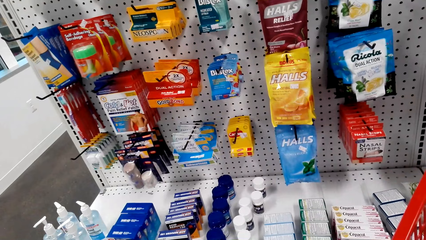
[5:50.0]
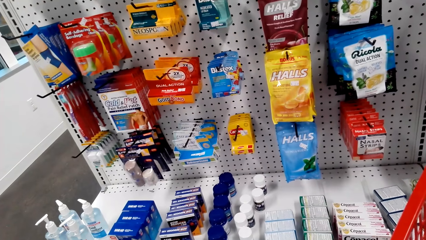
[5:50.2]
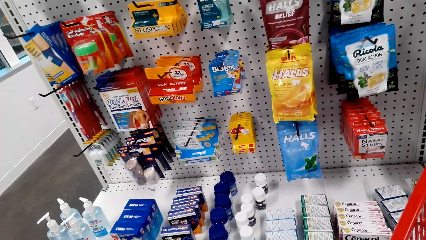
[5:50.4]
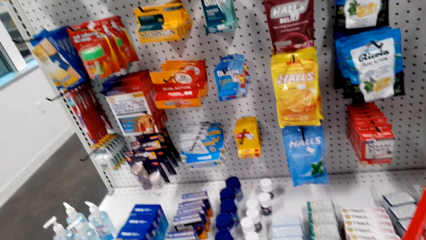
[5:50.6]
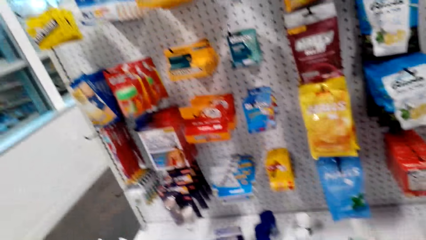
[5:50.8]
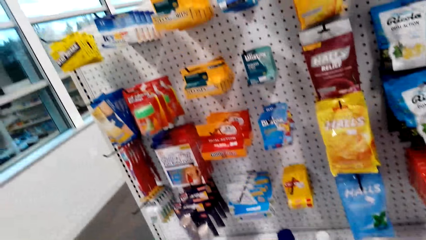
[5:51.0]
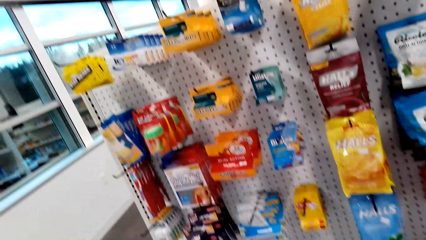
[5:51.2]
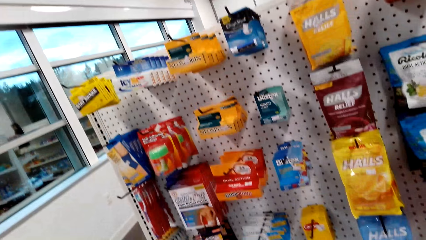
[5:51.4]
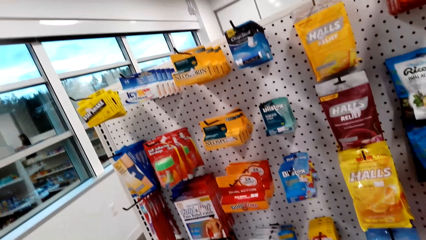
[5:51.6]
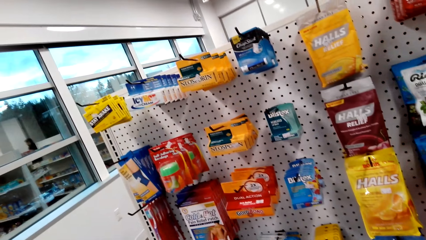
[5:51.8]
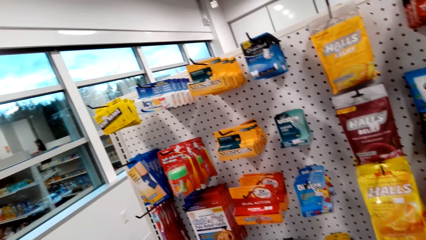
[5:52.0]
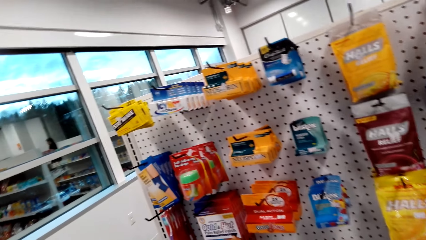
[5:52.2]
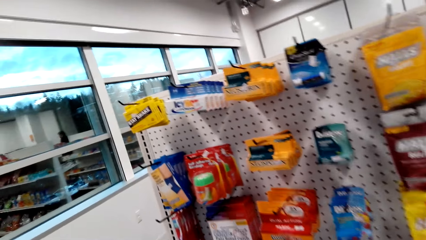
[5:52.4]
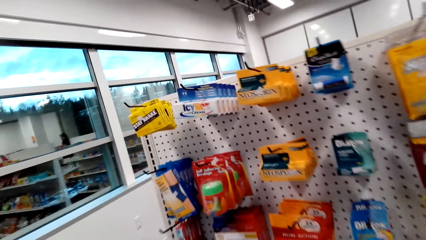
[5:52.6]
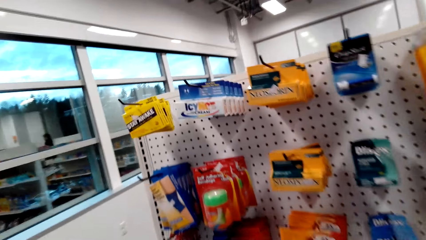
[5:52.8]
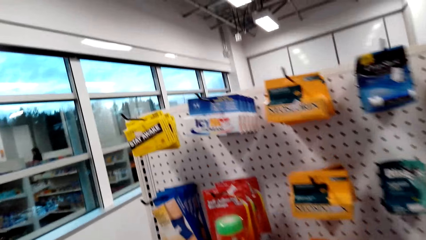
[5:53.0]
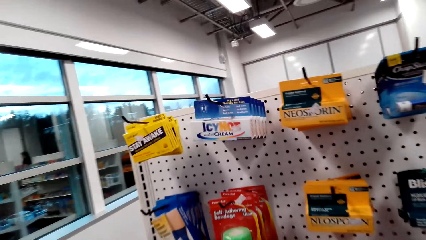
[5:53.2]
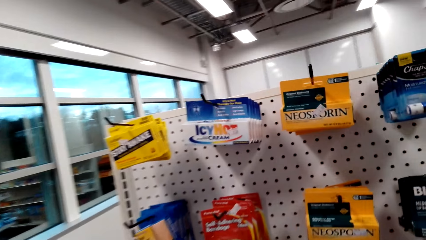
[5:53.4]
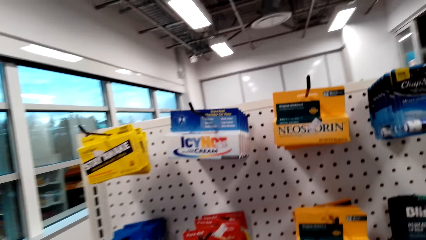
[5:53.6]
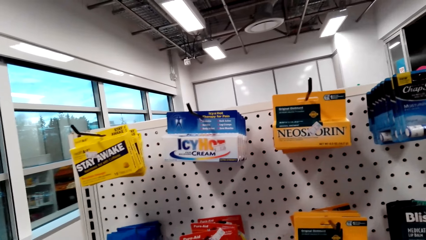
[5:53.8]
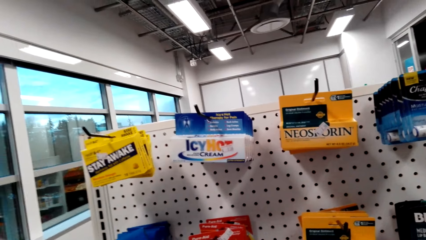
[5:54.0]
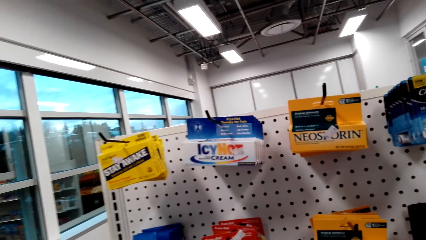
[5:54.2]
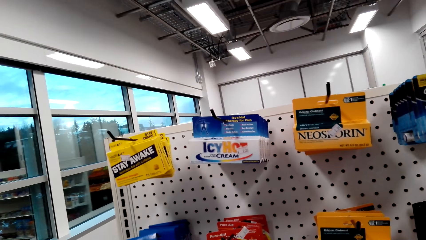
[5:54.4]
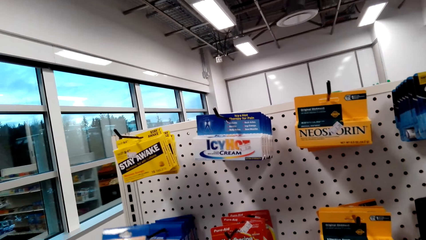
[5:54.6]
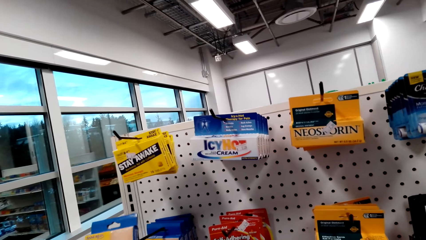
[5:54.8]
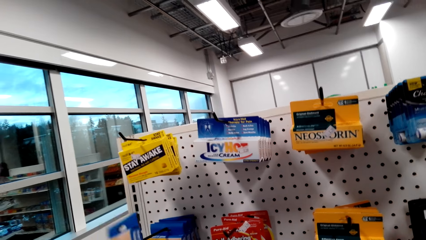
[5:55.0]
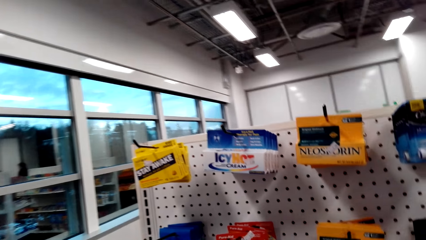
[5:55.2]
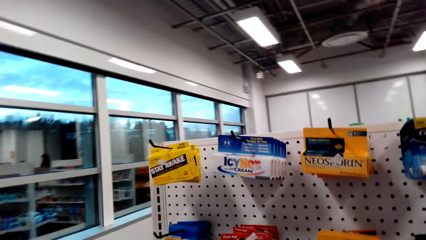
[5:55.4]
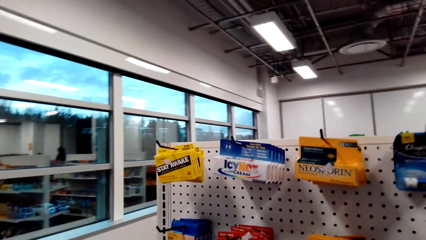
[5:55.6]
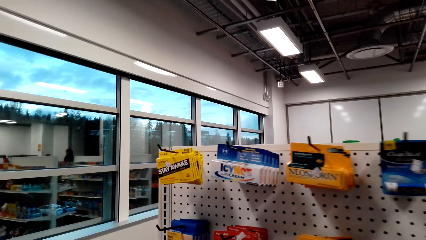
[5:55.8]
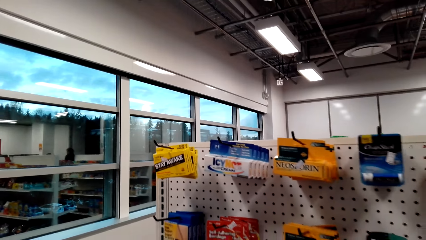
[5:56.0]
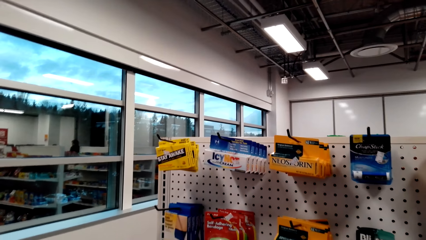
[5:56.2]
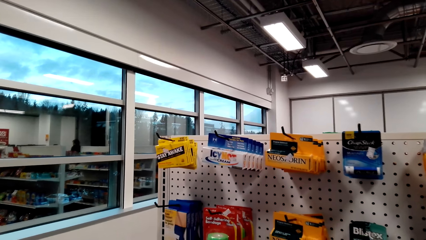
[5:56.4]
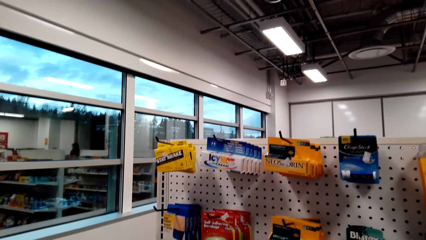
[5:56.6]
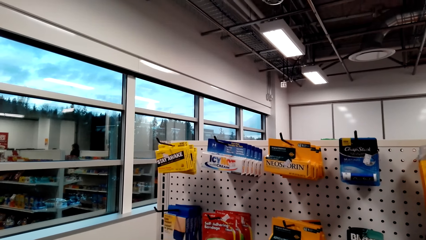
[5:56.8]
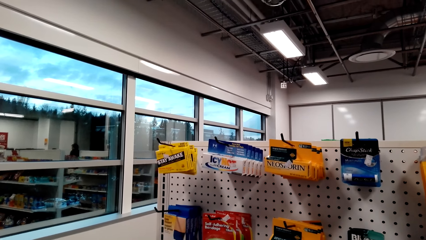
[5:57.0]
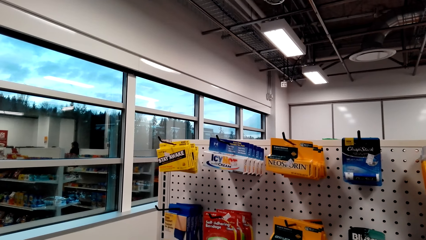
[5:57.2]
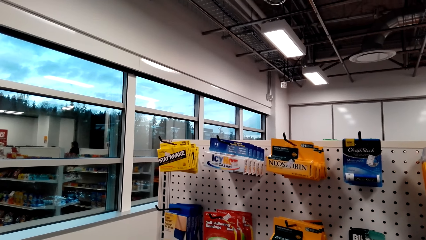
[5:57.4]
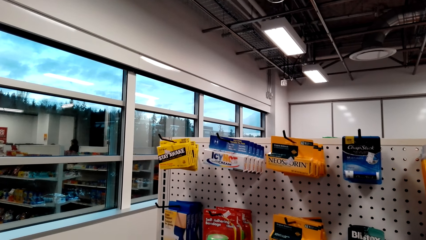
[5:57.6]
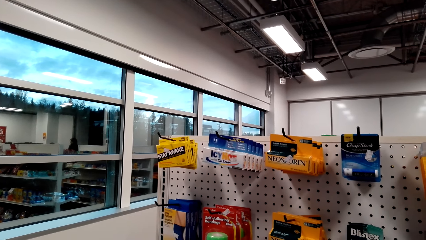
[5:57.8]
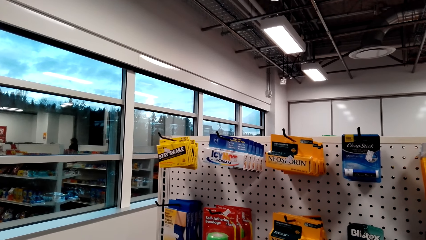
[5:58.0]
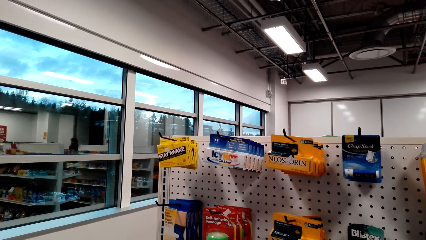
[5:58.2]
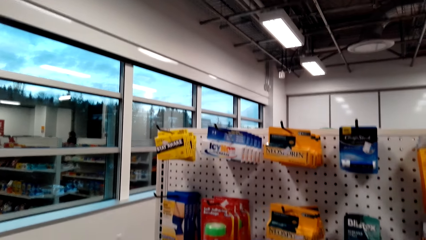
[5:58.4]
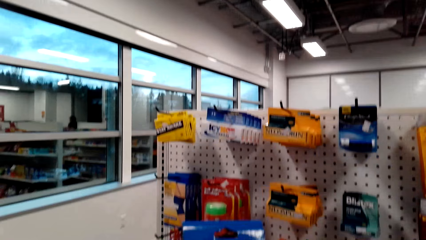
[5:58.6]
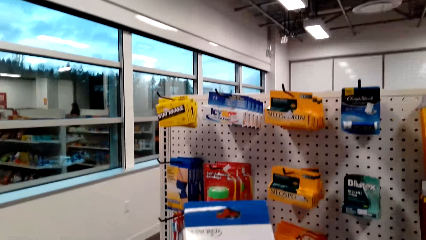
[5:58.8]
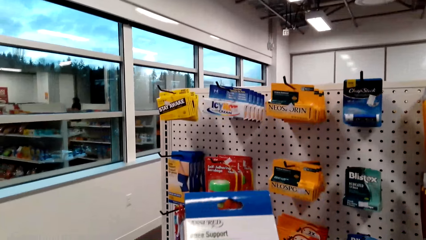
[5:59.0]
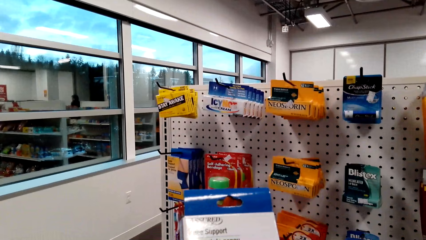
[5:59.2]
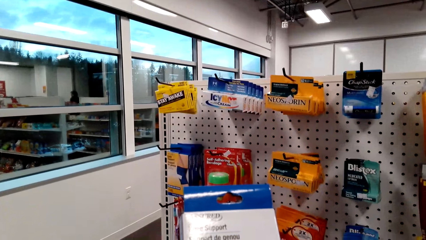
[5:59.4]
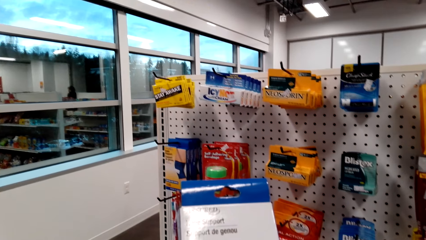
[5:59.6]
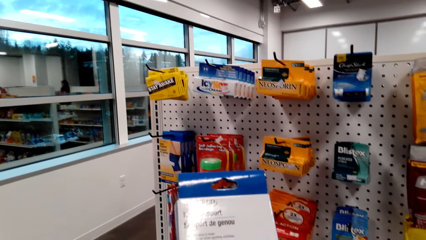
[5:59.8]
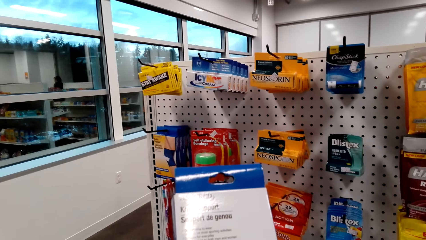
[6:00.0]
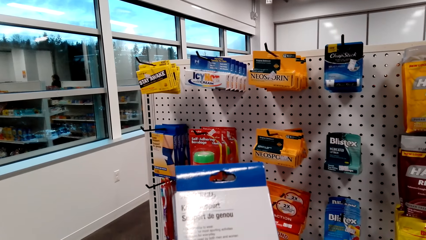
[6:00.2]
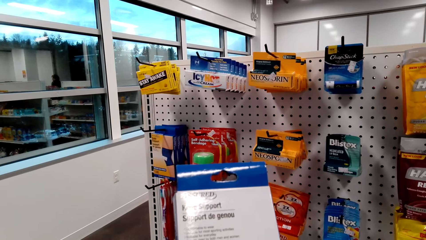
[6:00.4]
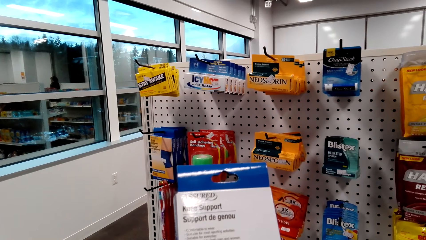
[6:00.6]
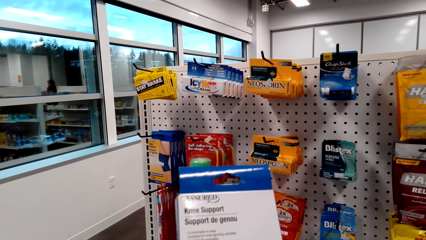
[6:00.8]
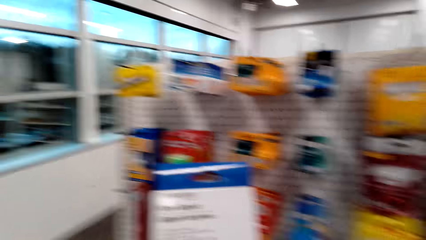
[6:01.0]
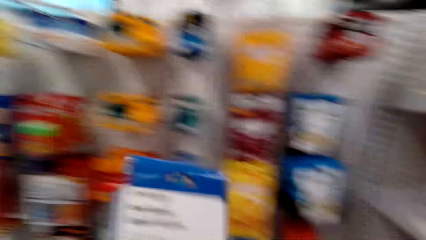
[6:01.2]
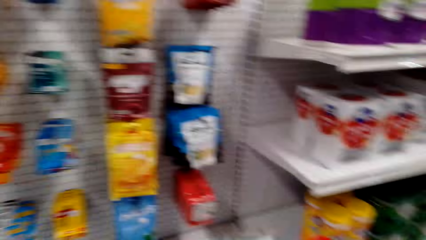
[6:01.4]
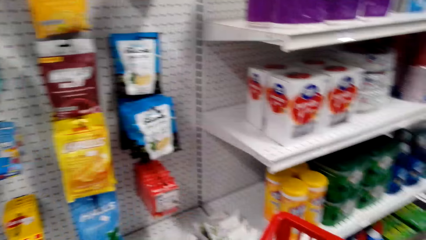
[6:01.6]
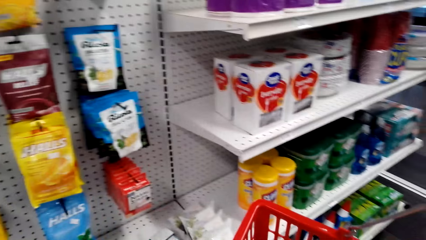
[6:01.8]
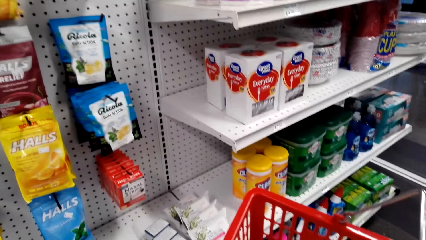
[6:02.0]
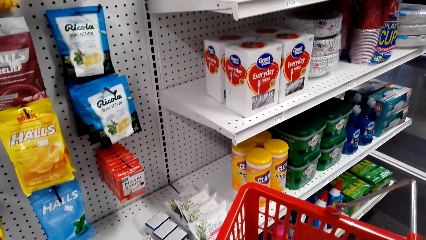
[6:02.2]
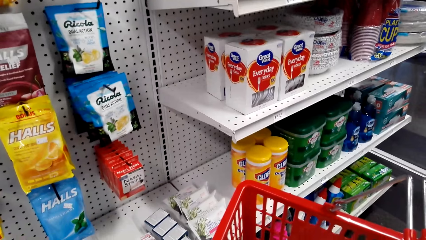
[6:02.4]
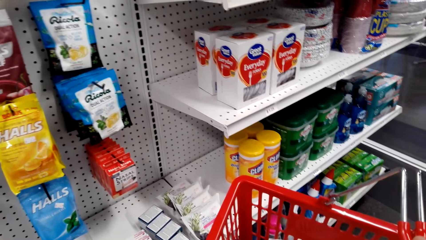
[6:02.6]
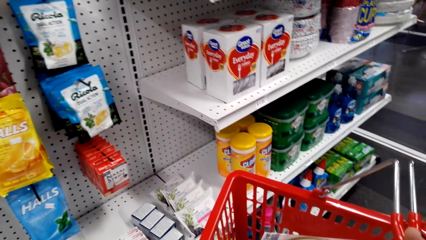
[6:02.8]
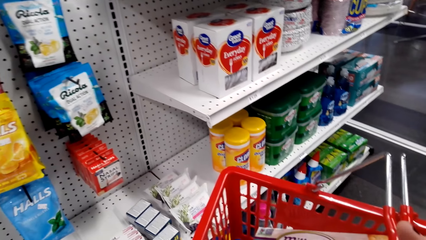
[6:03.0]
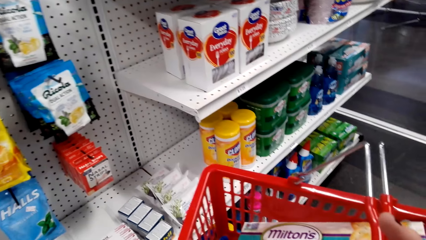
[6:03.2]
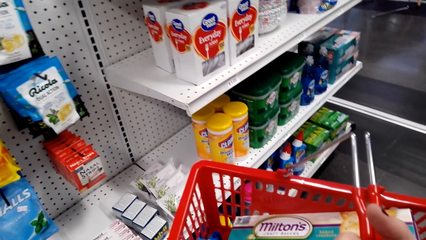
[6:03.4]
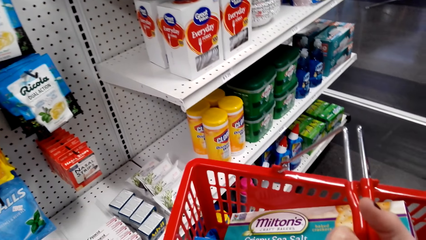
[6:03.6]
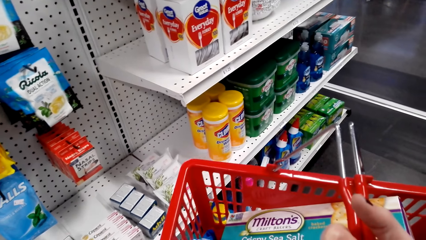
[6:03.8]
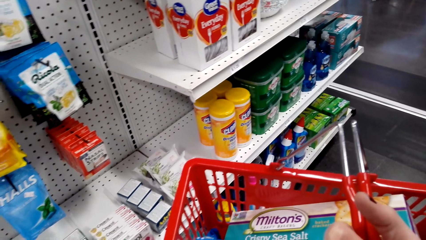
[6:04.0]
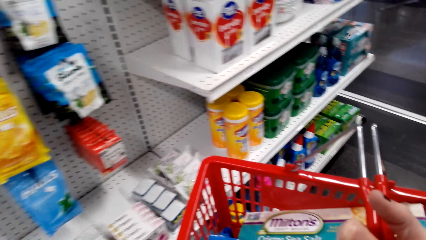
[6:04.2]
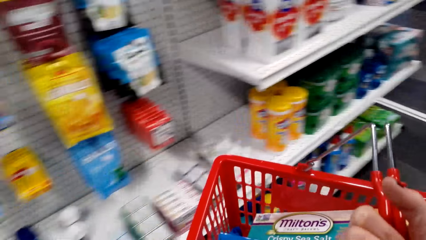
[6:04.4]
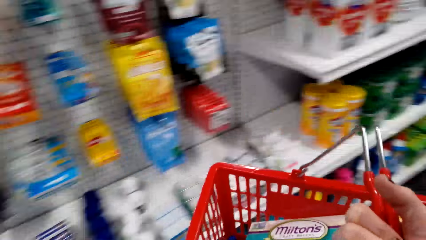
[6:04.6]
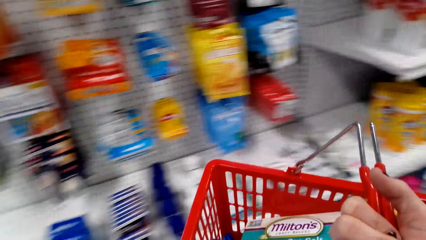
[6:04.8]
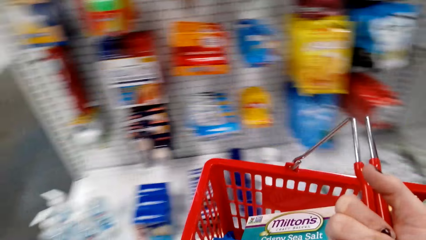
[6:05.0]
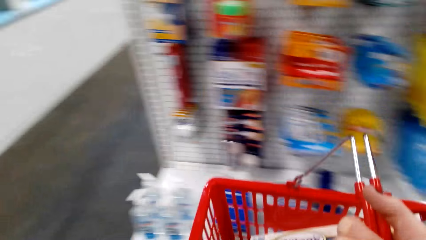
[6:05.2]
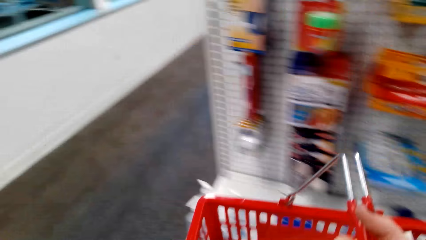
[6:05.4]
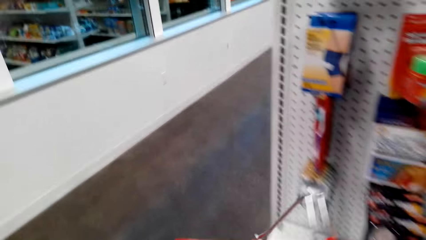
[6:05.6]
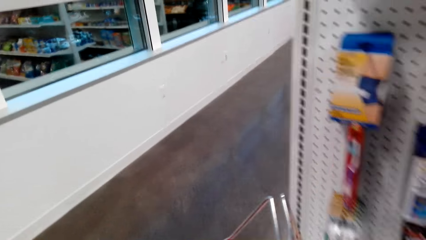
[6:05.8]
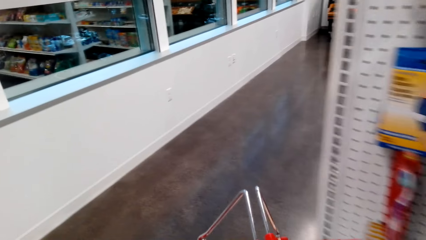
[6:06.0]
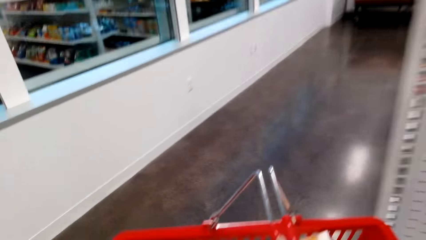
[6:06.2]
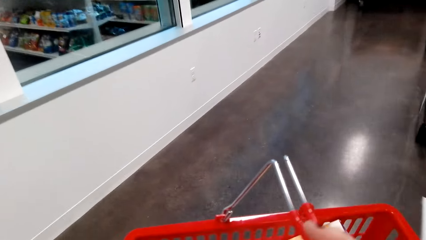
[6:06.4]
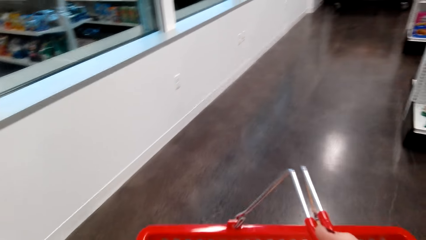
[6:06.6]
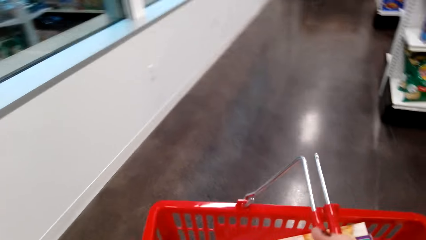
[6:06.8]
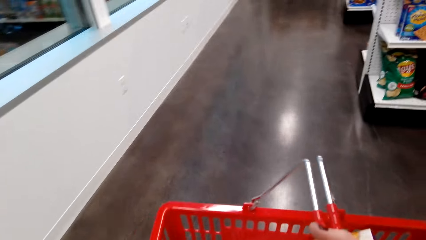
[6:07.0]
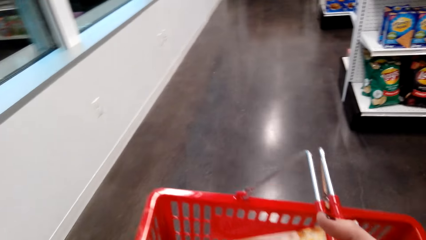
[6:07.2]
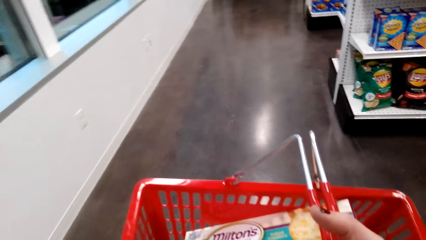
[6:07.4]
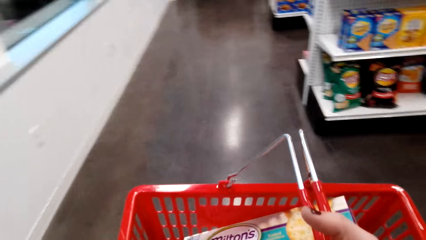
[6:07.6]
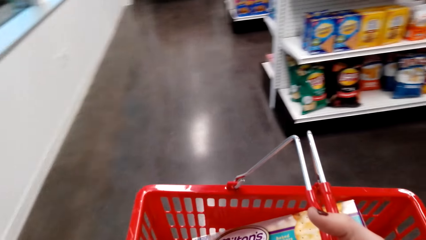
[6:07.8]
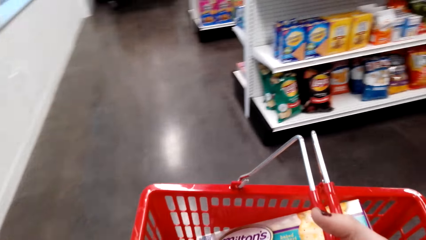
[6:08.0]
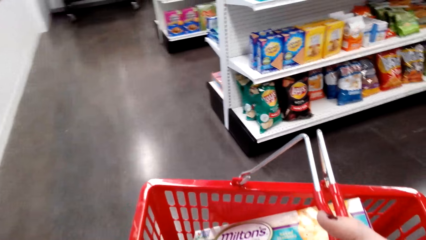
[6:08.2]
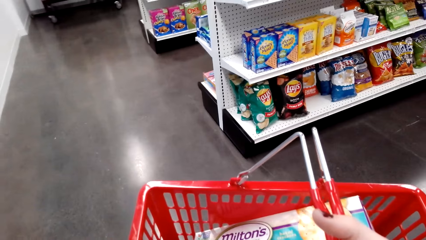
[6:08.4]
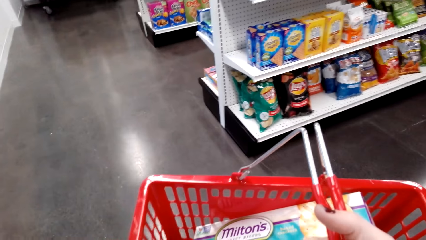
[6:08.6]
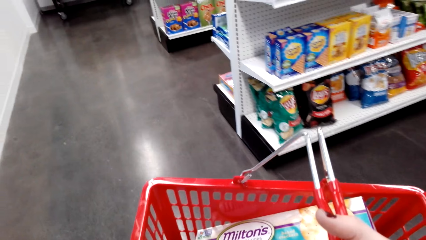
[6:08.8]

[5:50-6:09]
The camera wearer picks a pack of something. They look around. They look at the pack of something. They put the pack of something in the shopping basket. They look around. They walk around.
